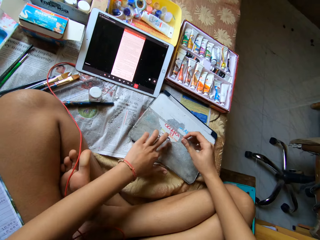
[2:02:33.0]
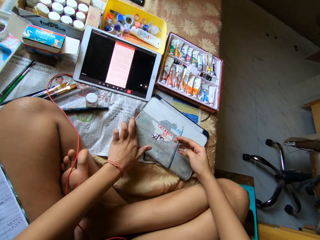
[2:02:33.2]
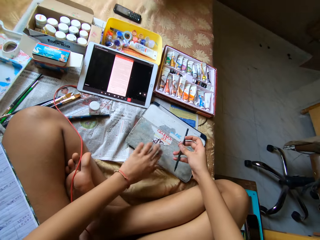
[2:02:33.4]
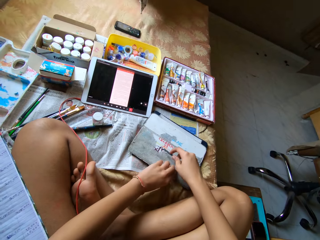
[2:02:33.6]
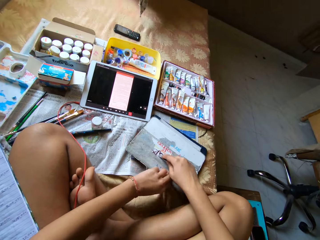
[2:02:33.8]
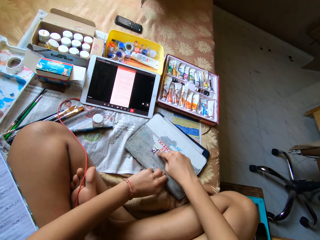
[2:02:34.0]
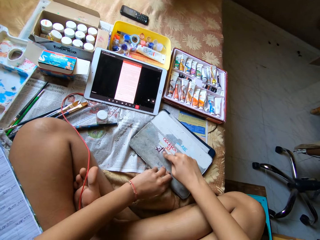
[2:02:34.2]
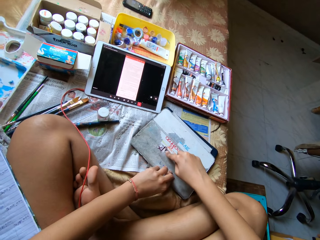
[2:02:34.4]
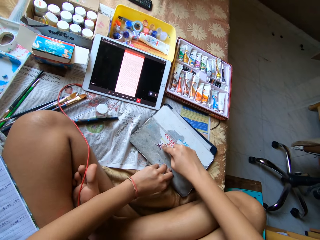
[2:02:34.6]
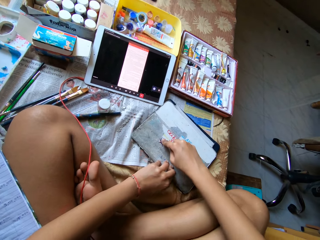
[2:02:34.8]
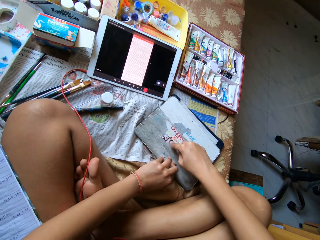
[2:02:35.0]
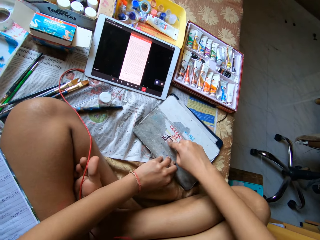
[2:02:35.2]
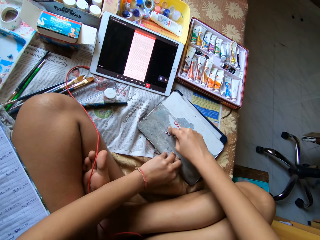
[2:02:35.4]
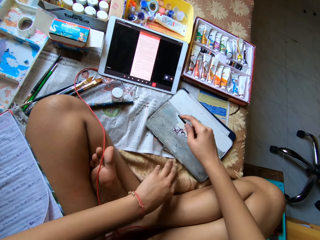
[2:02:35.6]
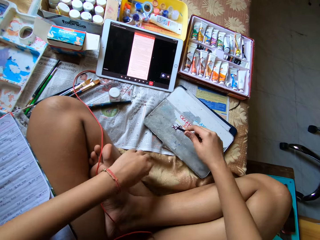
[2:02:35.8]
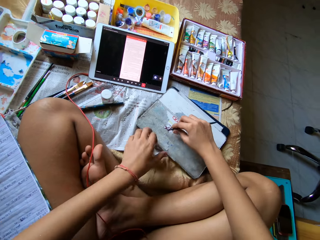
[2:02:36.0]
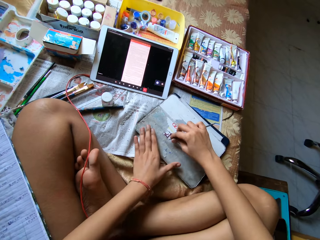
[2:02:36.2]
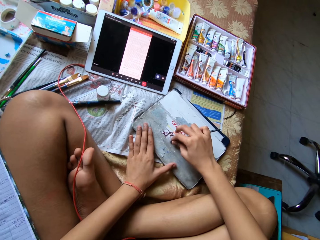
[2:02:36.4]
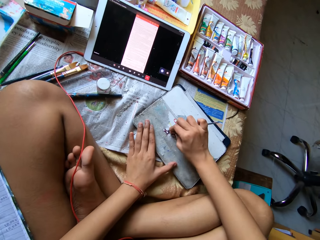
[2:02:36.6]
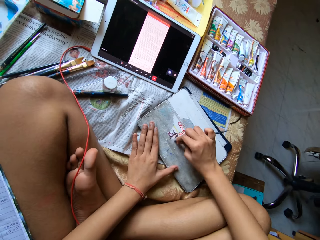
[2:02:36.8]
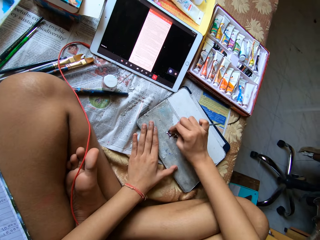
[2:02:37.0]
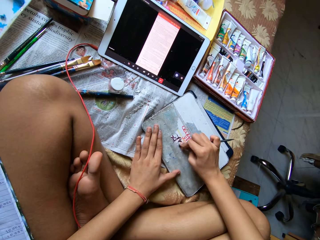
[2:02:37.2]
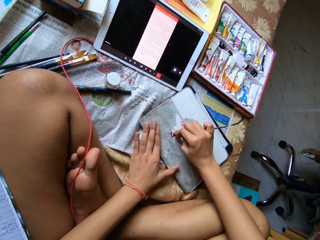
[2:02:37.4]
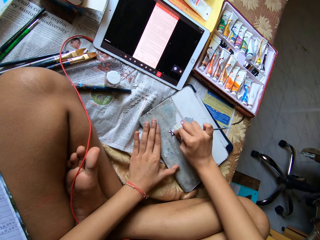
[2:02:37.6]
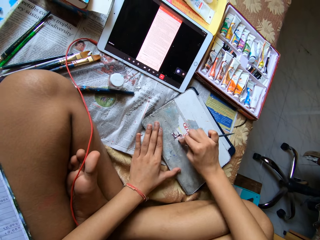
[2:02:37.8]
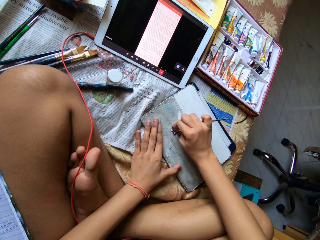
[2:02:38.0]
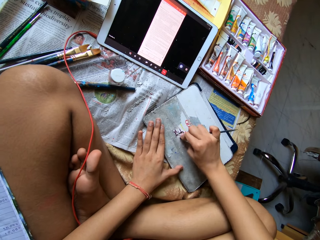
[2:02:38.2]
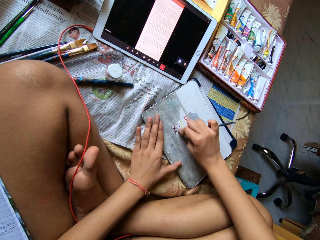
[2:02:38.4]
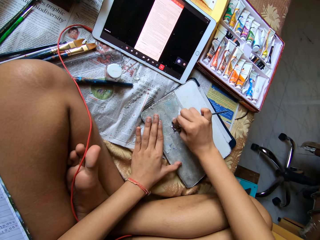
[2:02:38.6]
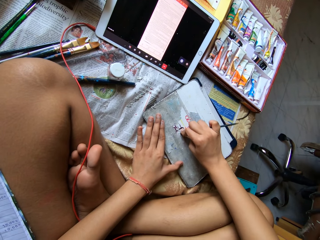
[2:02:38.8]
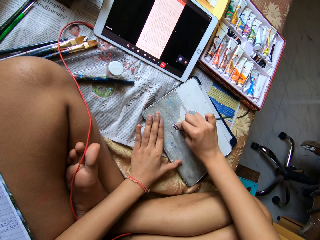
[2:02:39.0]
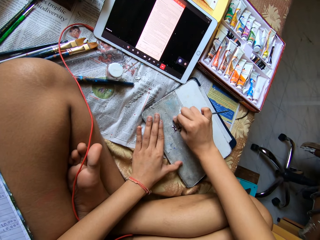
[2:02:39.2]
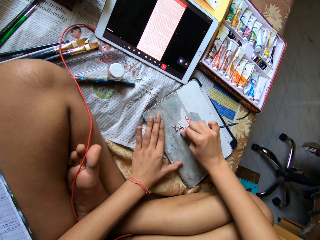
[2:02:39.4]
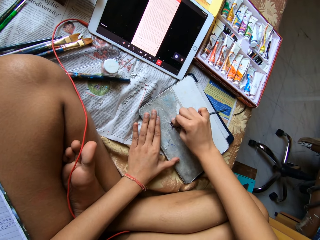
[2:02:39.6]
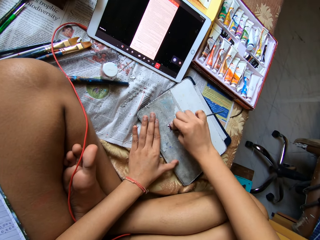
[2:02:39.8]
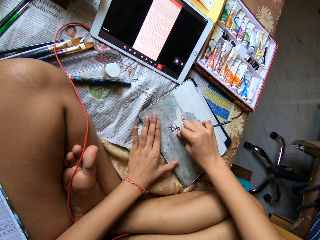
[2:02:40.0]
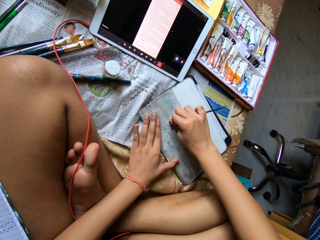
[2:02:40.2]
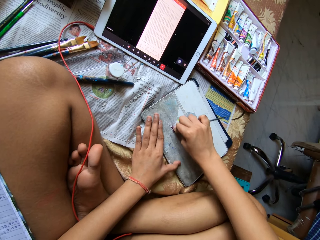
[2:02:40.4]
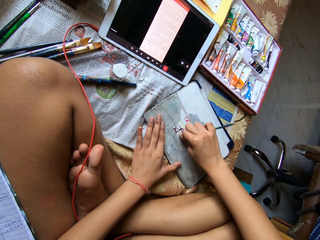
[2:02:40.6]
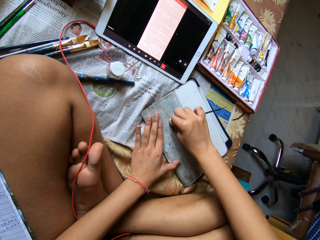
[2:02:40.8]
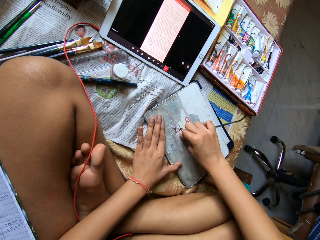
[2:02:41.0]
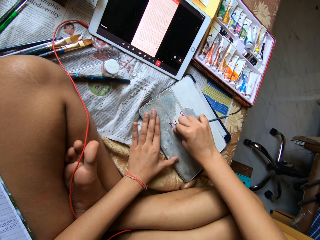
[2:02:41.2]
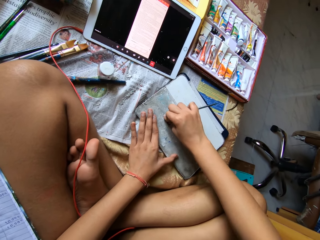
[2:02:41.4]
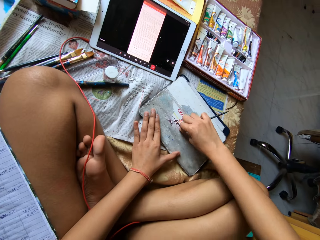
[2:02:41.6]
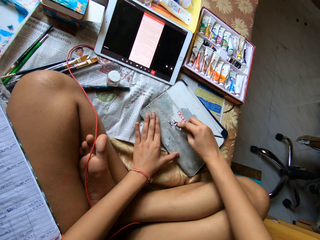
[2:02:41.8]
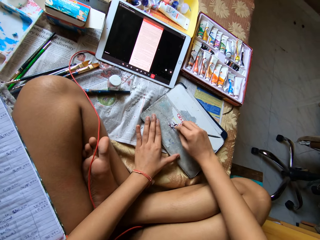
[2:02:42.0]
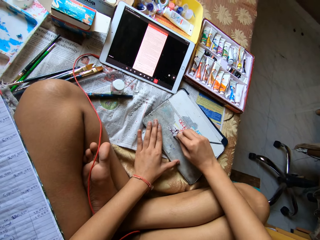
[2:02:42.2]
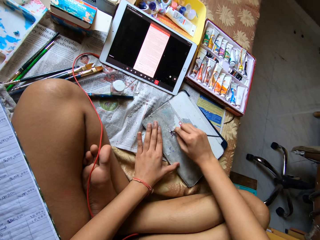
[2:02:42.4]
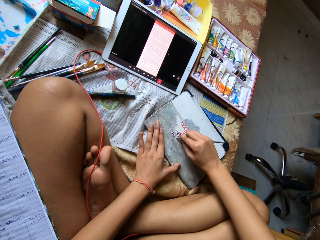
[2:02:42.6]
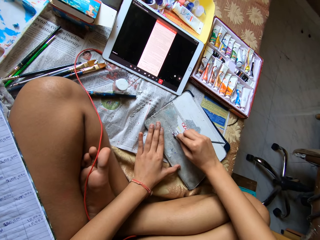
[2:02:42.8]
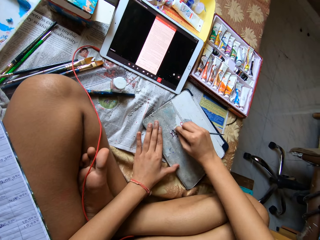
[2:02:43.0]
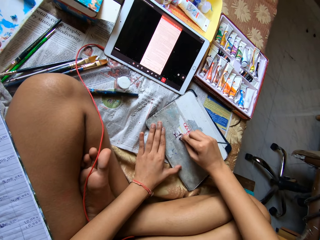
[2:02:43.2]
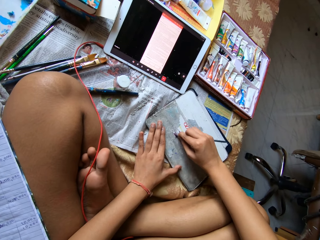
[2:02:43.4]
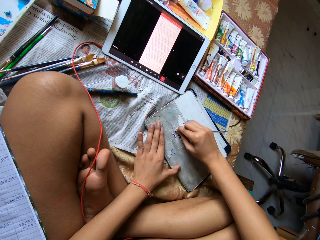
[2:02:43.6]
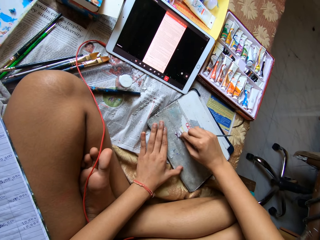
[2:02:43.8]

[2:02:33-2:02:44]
The camera wearer wipes the tablet case with her left hand. She scrapes the paper off the tablet case with the scraper pen in her right hand. She scratches the paper repeatedly.

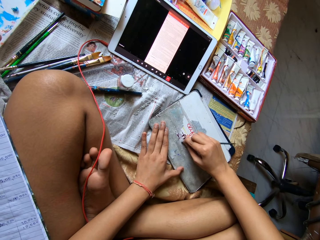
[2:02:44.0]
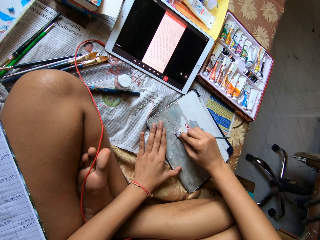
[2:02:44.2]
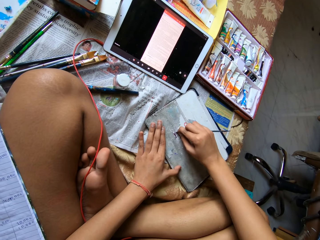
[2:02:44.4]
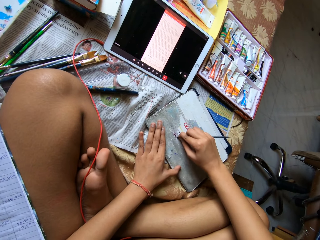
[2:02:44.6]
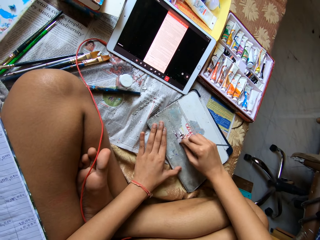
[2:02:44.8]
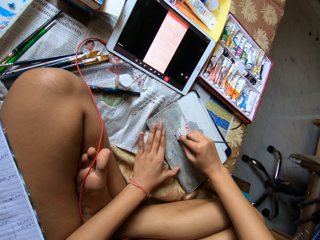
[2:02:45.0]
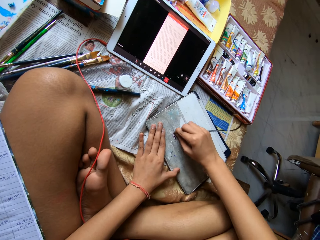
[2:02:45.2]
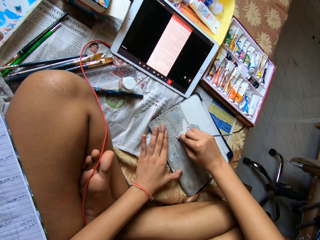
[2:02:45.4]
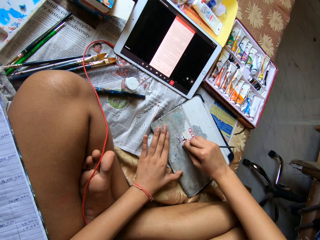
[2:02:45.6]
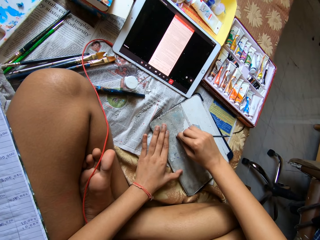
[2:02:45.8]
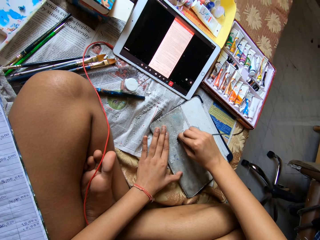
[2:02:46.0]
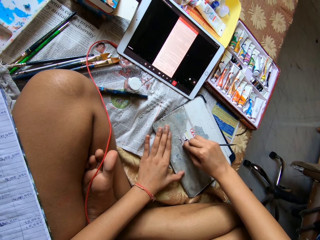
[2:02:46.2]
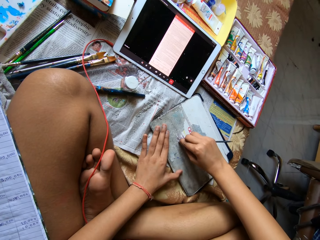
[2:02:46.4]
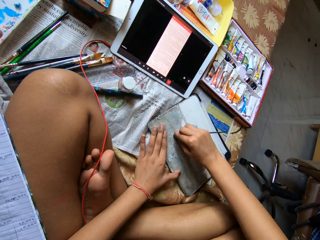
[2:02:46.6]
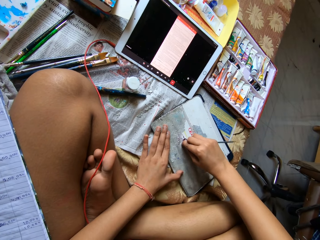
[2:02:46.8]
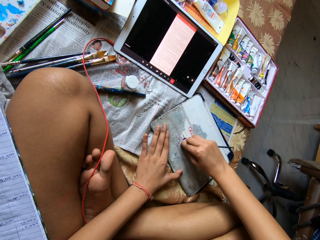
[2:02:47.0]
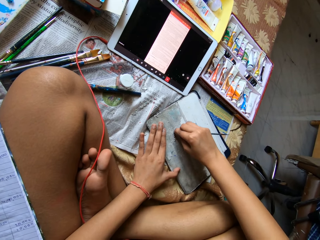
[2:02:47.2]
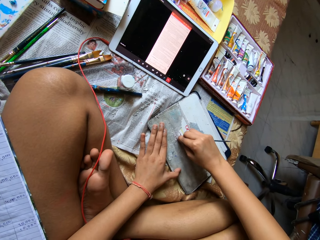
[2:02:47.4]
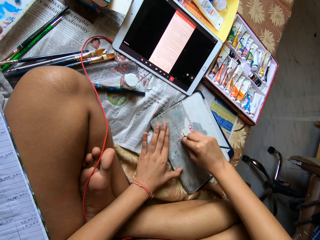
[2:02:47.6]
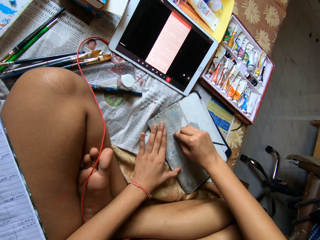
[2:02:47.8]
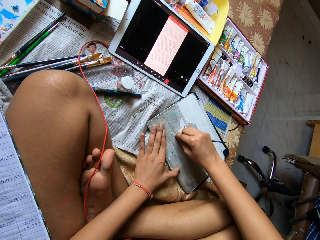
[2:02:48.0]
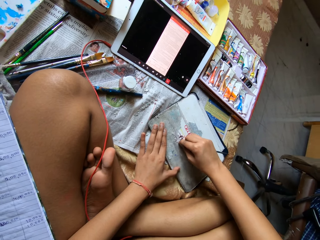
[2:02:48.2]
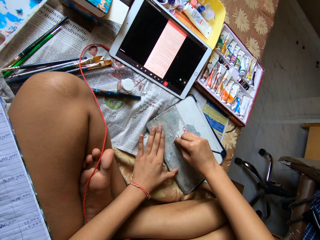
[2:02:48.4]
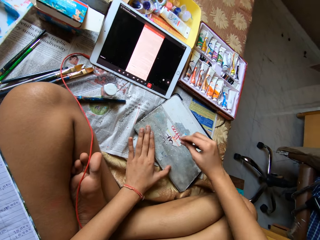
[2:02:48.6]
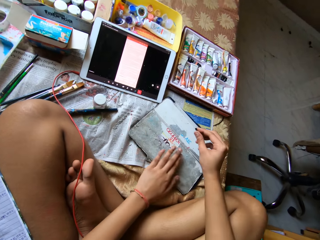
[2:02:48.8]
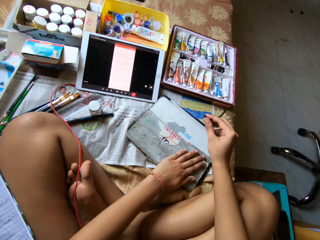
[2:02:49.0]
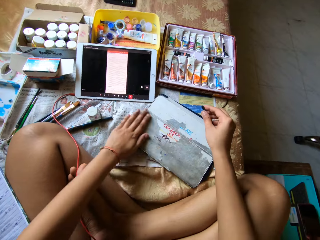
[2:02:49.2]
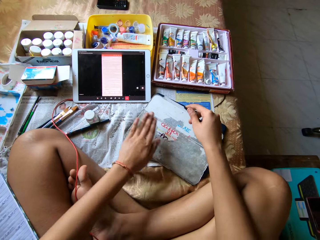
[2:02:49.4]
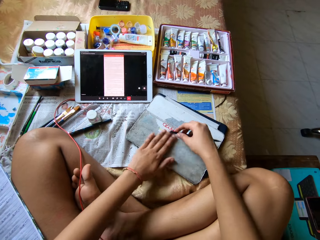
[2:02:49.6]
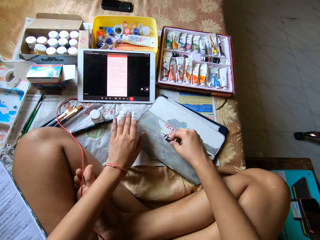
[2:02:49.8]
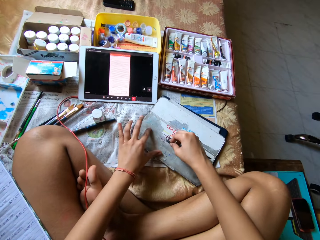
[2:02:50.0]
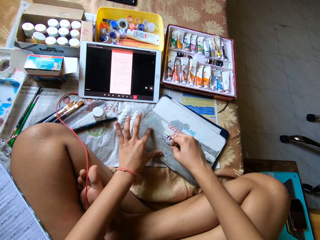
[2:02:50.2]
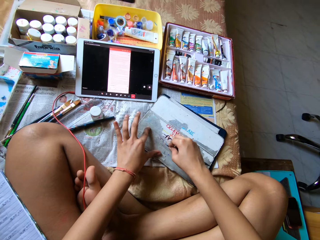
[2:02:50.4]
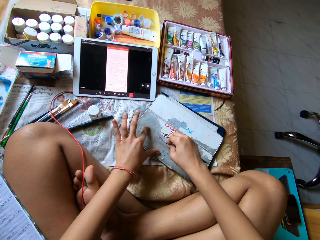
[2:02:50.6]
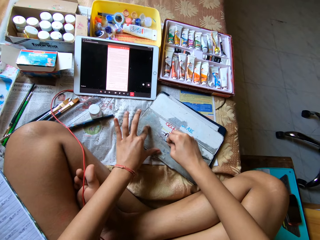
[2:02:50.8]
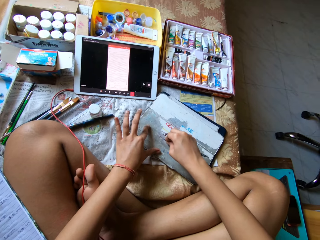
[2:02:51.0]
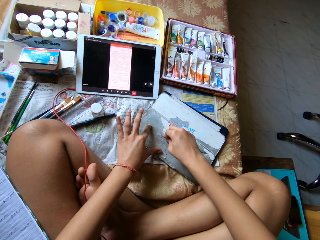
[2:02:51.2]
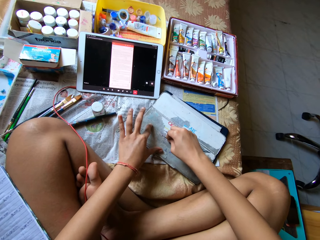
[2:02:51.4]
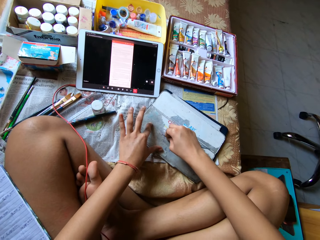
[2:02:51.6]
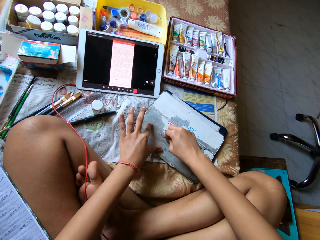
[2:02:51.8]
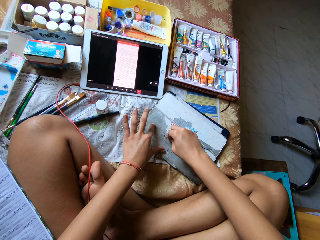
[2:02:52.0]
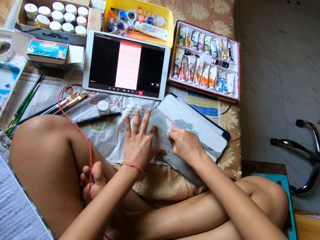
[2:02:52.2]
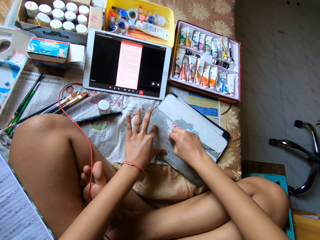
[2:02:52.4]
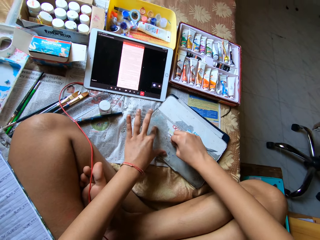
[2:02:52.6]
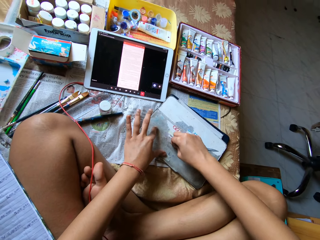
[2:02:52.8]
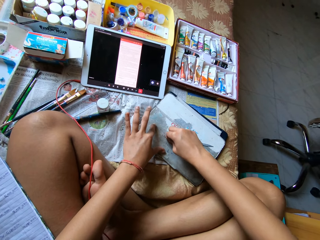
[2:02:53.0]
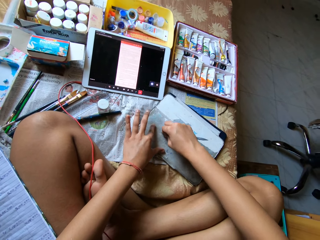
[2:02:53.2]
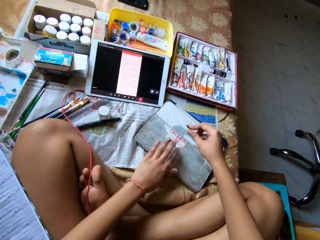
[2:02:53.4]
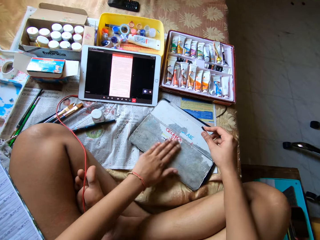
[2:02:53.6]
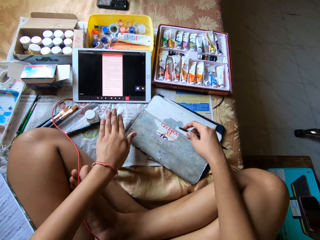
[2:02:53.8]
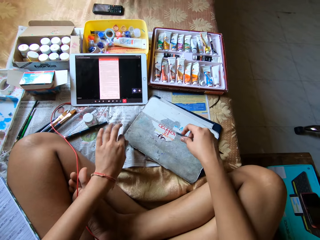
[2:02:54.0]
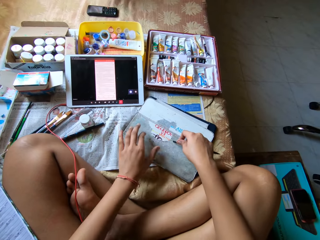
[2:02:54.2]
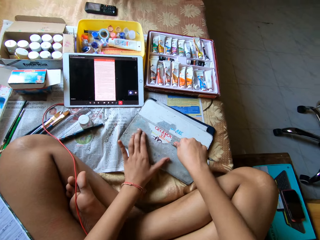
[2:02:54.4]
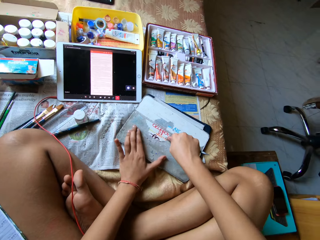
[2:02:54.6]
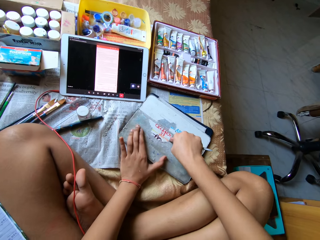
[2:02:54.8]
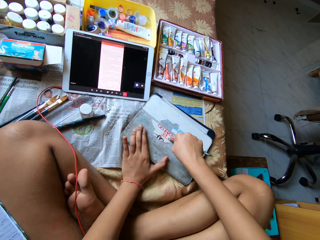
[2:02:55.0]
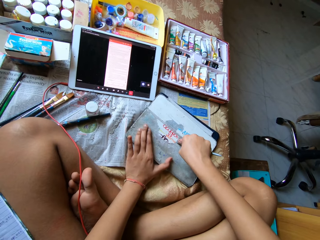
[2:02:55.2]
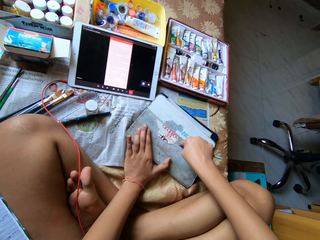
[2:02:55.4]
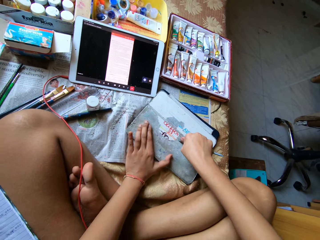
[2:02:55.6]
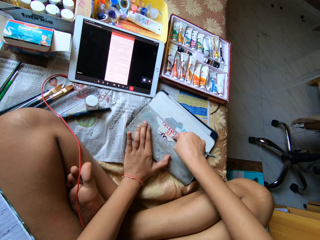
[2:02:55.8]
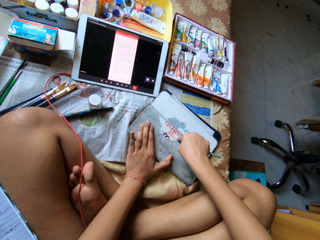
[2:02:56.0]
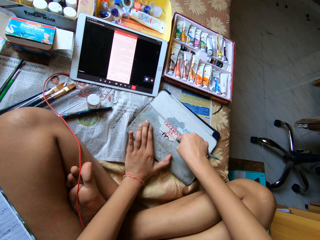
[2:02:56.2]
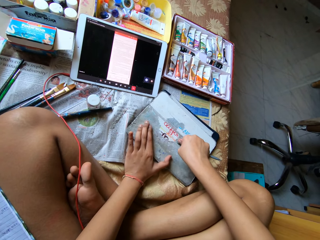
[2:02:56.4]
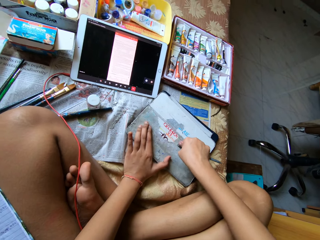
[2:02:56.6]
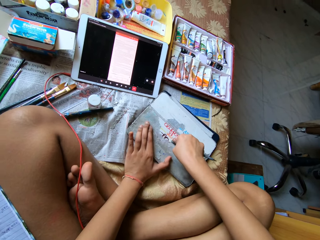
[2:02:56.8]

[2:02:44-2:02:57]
The camera wearer scratches the paper. She scratches the paper again. She wipes the tablet case with her left hand. She scrapes the paper off the tablet case with the scraper pen in her right hand. She wipes the tablet case with her left hand. She scrapes the paper off the tablet case with the scraper pen in her right hand. She rests her left hand on the tablet case.
